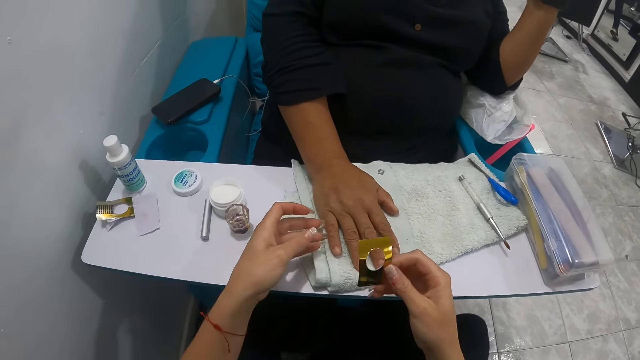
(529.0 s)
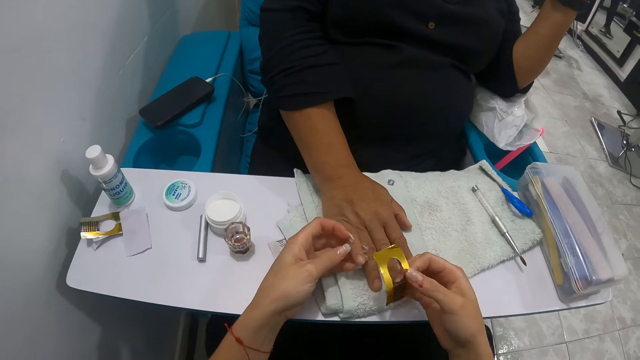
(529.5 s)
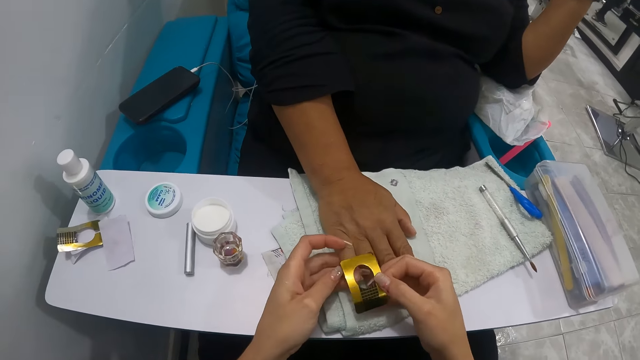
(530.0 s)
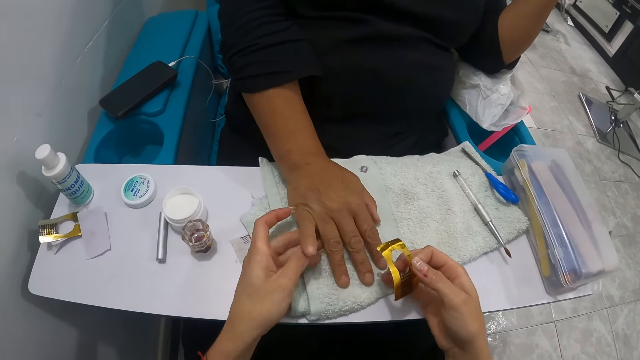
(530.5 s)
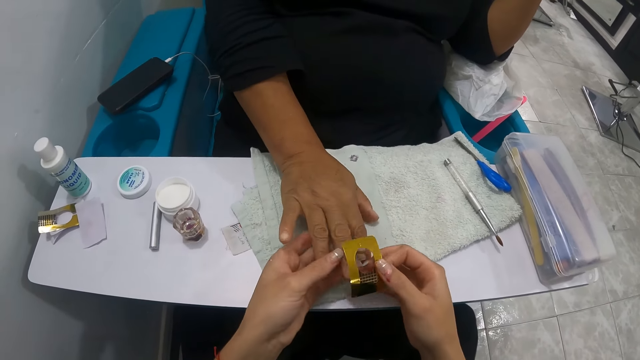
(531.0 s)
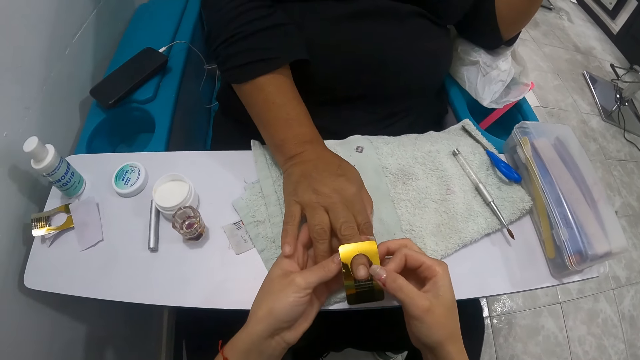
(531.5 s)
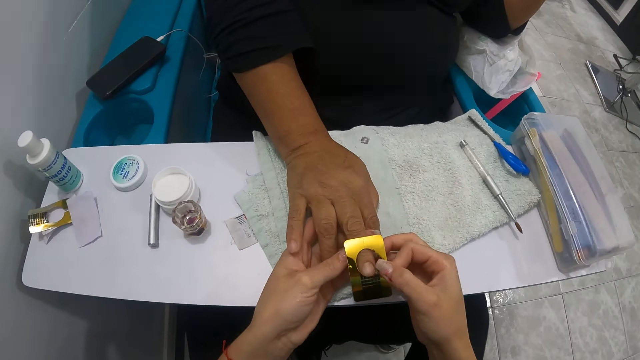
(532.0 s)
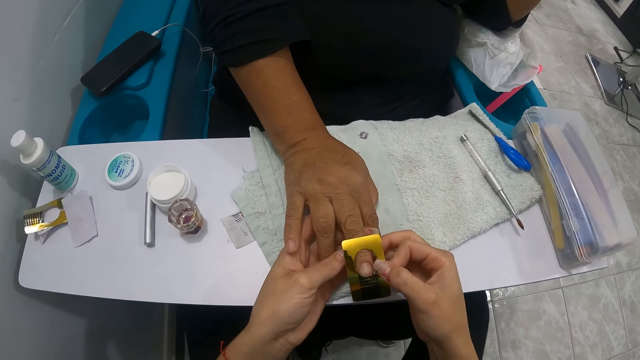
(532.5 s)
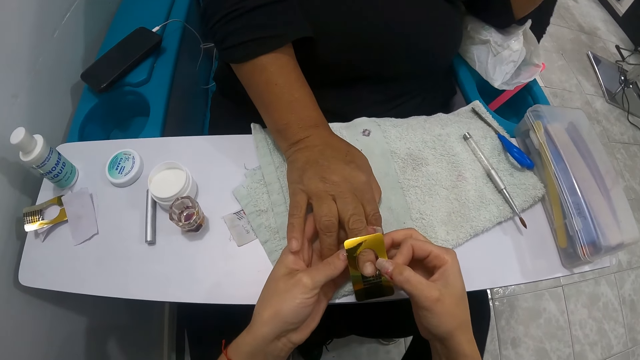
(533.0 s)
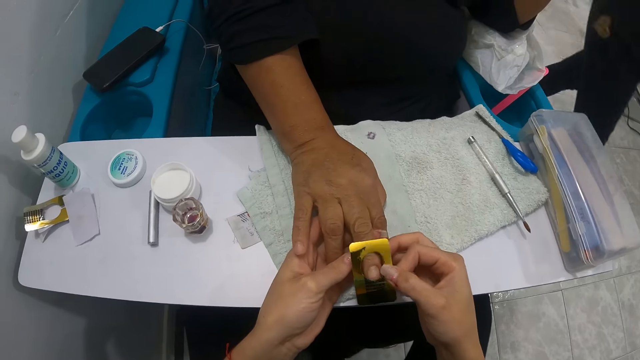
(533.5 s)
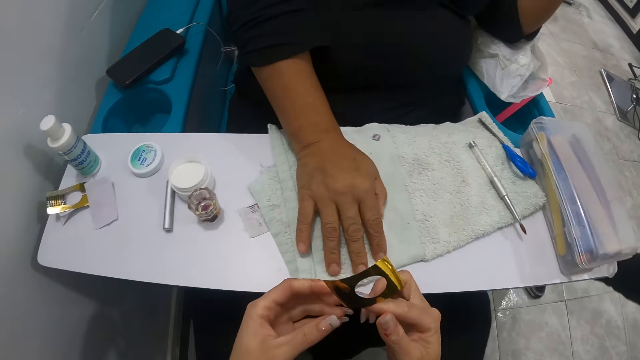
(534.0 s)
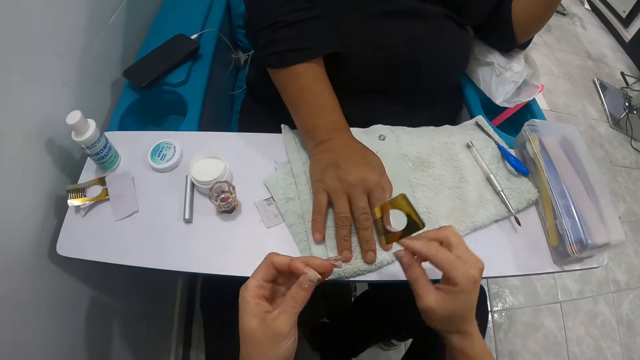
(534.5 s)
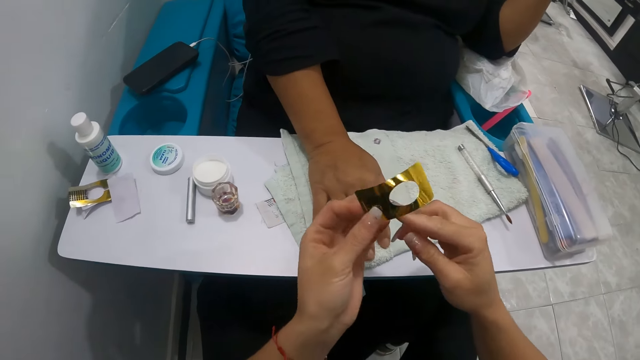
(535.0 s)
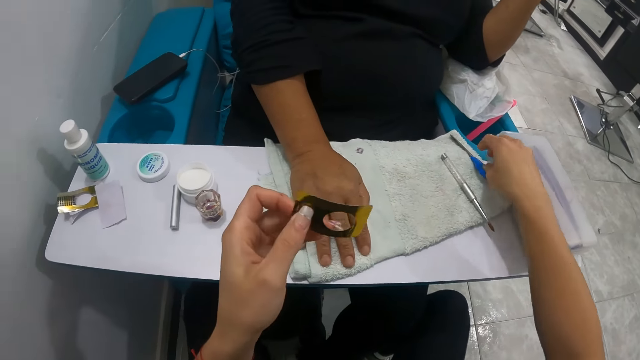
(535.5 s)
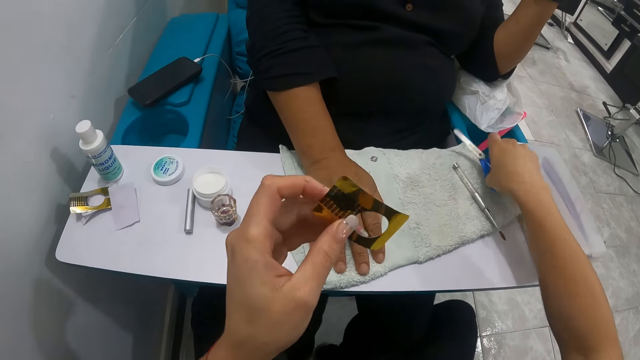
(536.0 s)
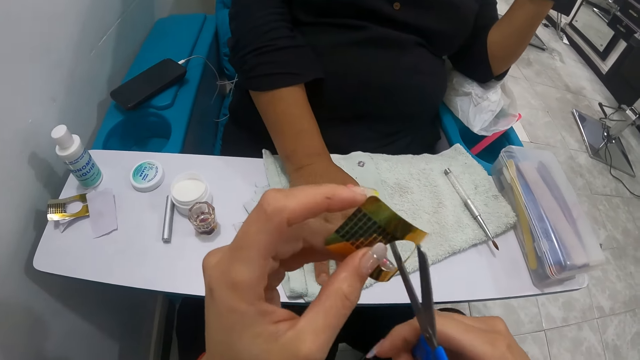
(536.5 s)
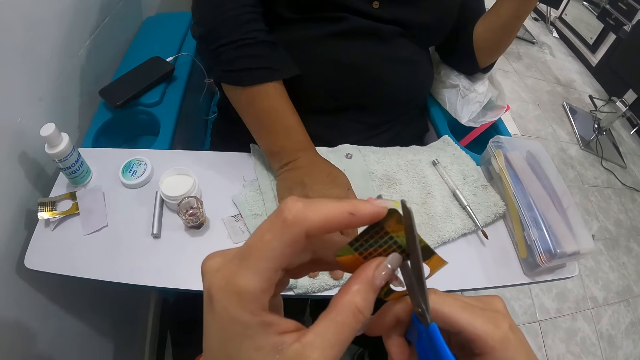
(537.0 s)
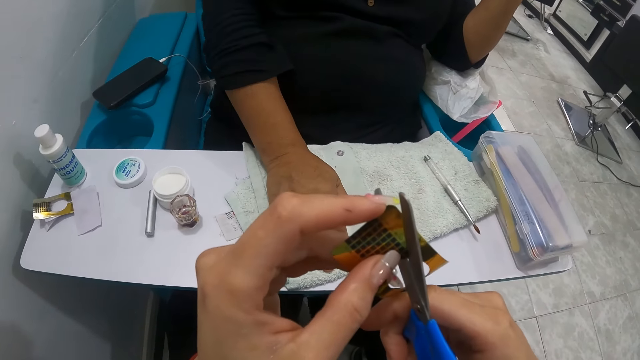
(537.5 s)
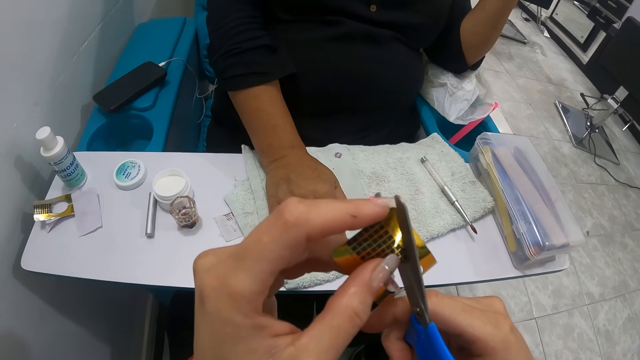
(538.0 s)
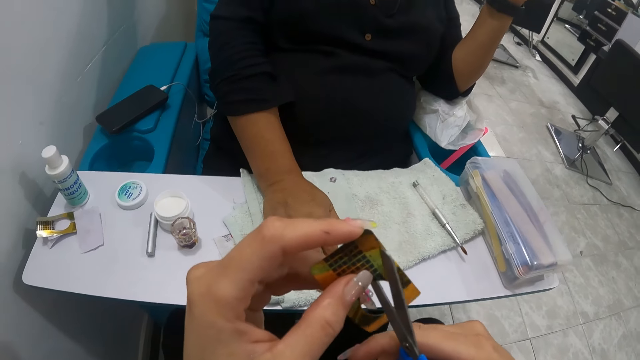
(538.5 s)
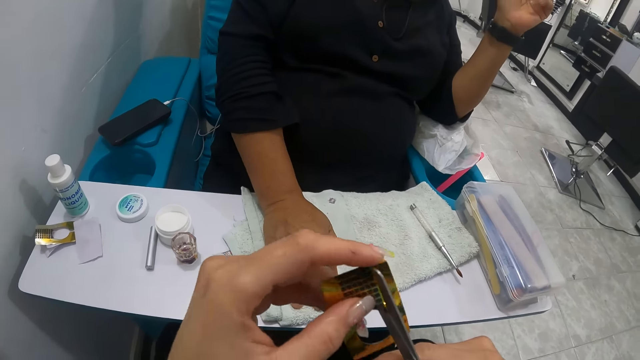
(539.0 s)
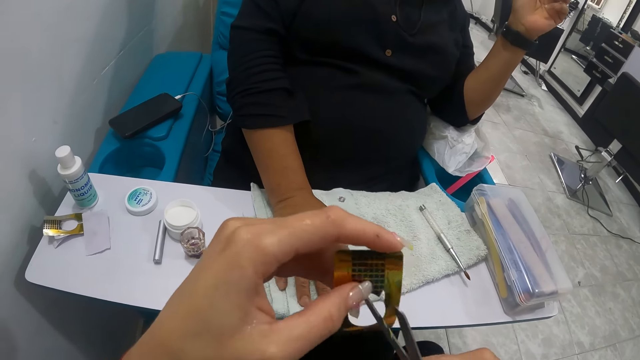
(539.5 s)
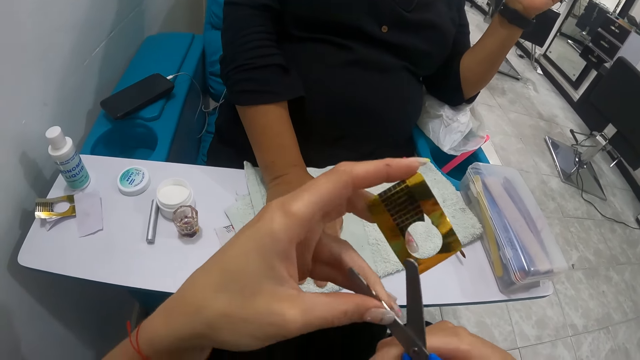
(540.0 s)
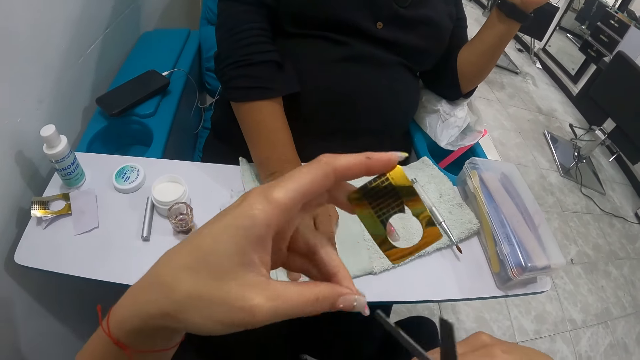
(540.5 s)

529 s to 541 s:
The camera wearer measures the tip extension form against the finger of the woman with both hands. She puts a stick-on on the woman's nail. She picks a pair of scissors from the white towel on the arm rest with her right hand. She cuts the tip adjustment form with the pair of scissors in her right hand.

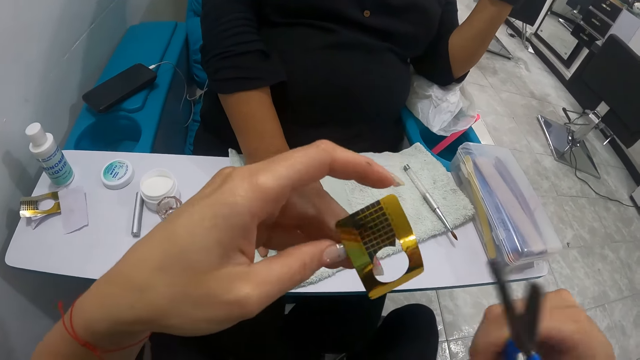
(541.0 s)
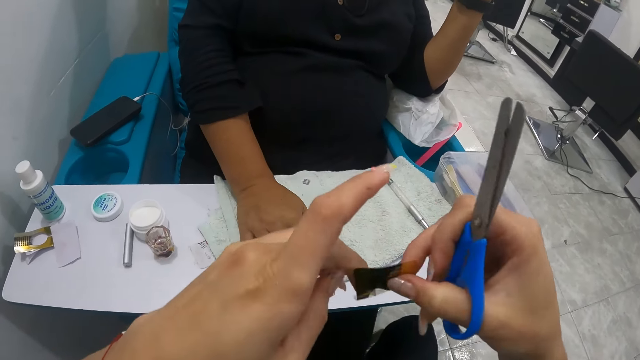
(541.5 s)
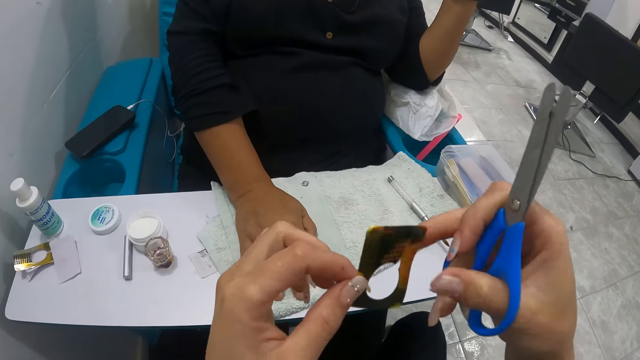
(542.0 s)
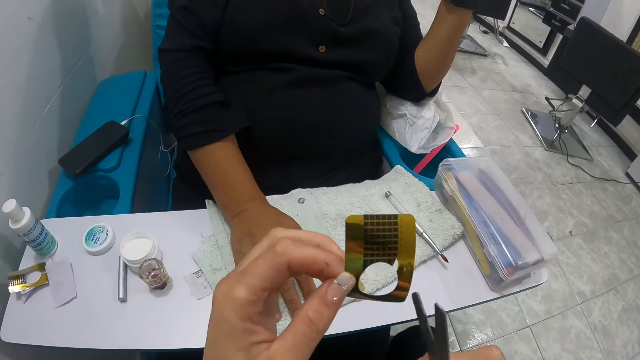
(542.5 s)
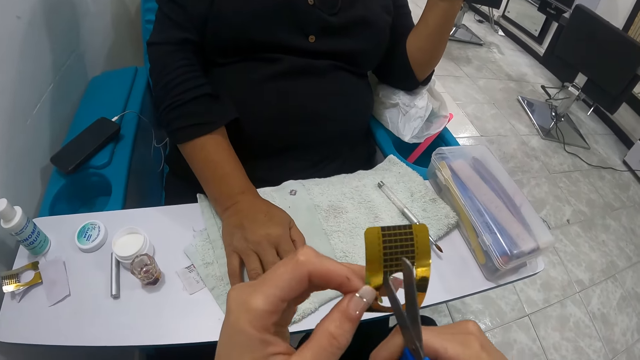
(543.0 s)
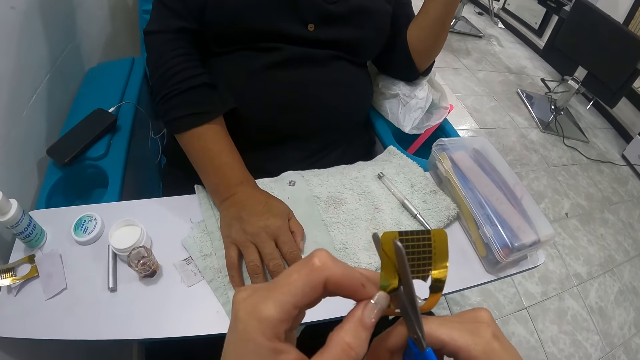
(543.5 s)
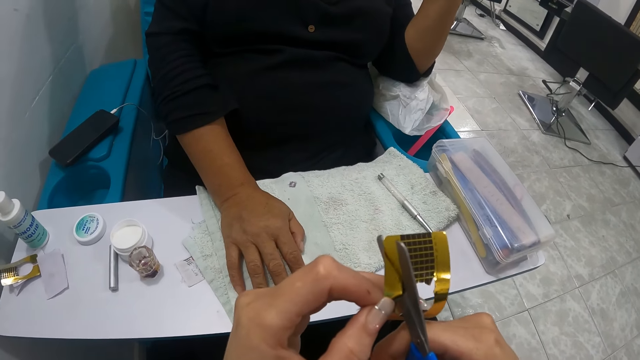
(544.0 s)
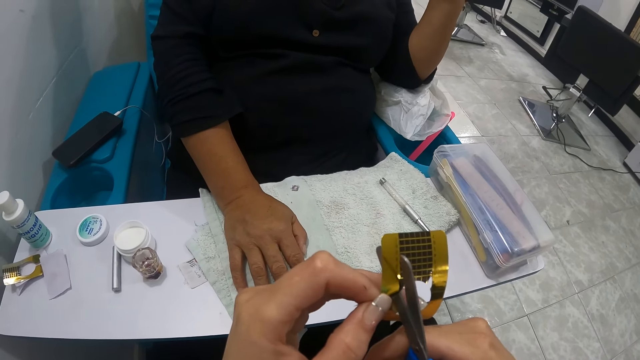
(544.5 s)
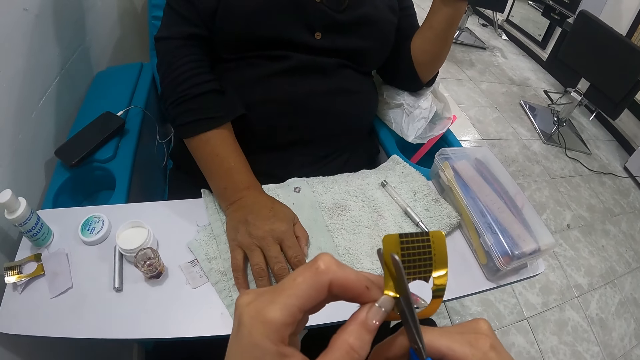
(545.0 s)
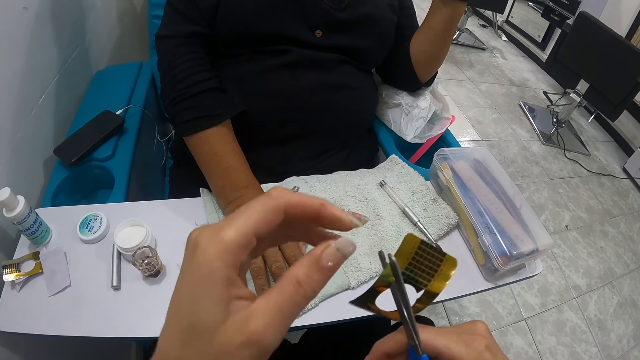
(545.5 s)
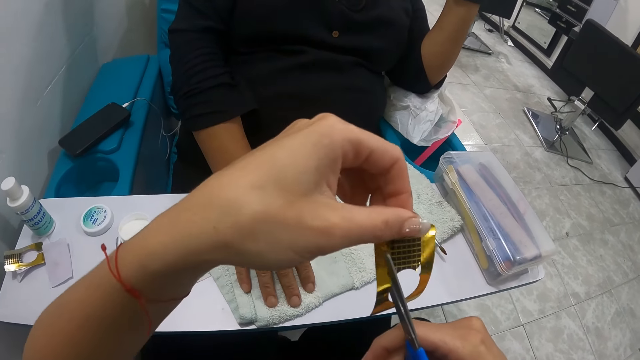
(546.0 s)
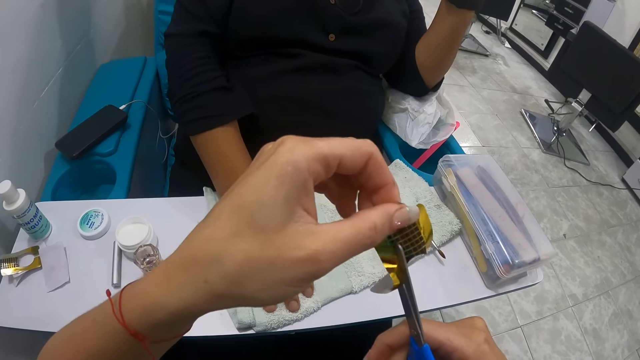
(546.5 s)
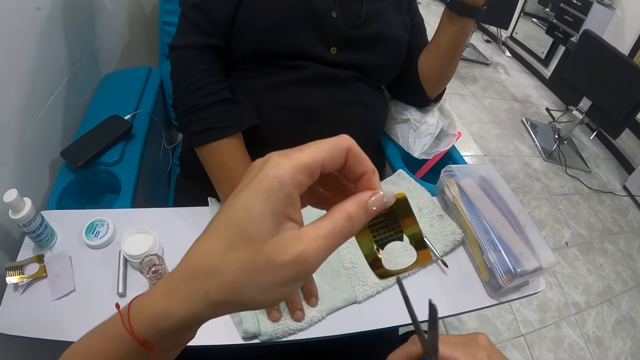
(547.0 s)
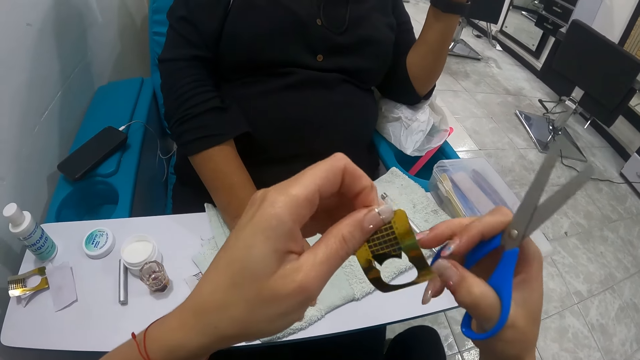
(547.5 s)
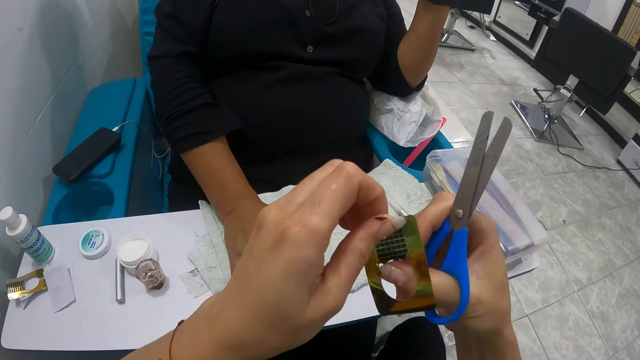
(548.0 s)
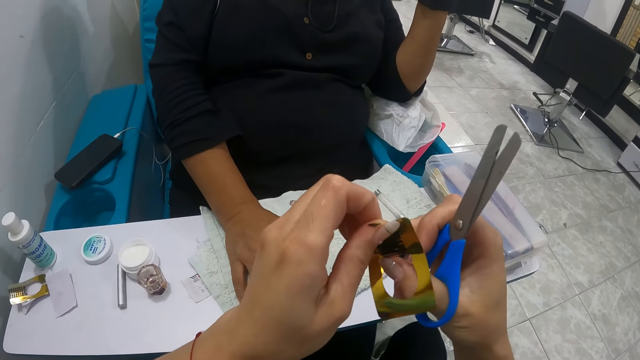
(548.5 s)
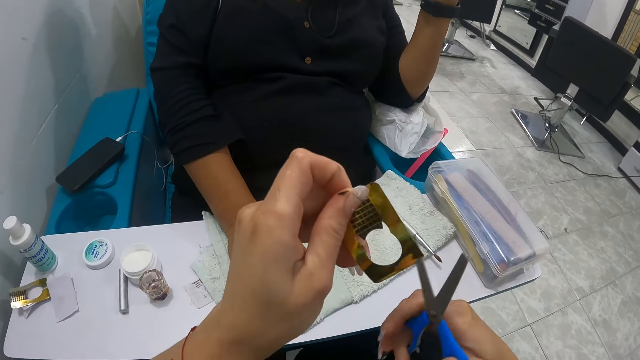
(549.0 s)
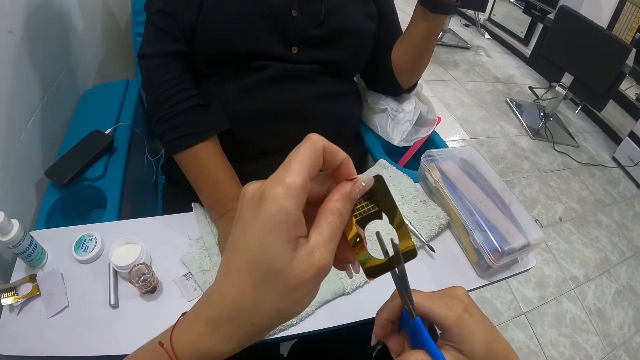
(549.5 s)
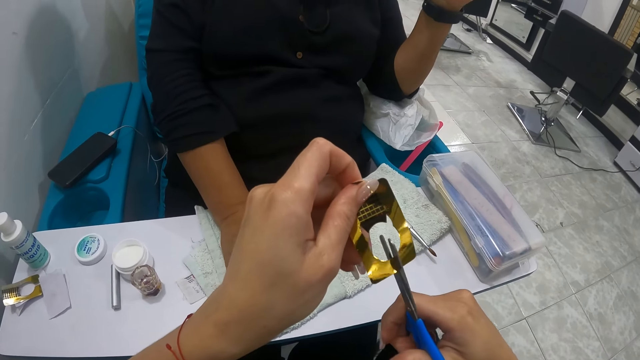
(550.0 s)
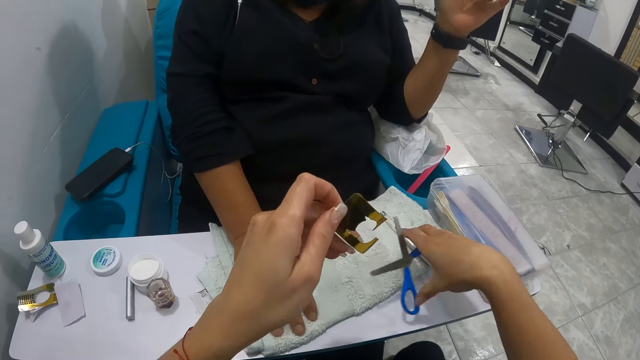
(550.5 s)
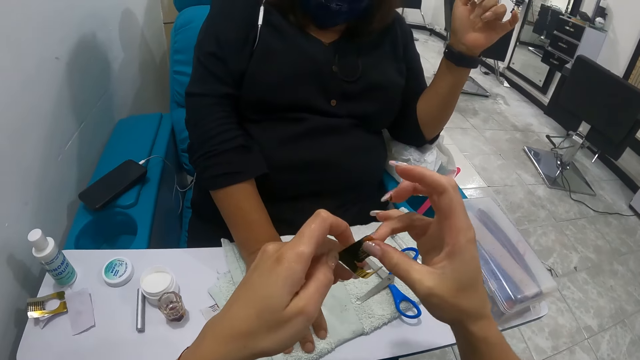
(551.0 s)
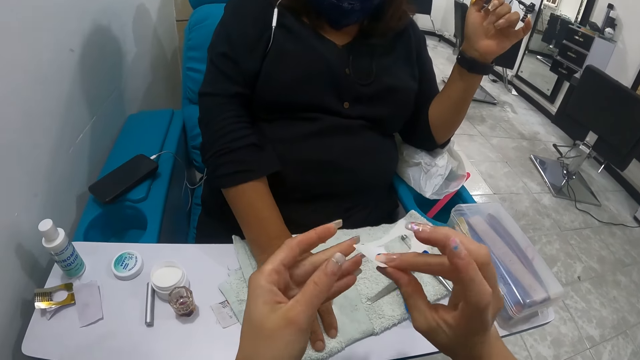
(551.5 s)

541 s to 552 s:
The camera wearer drops the pair of scissors on the white towel on the arm rest with her right hand.
